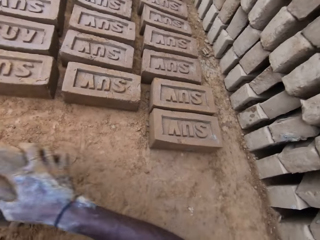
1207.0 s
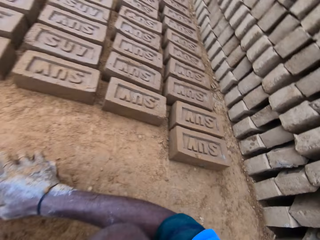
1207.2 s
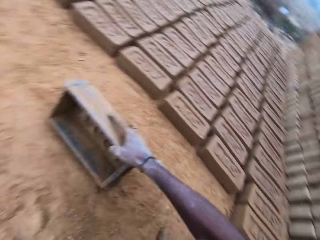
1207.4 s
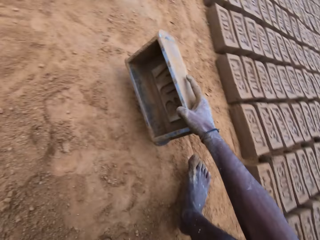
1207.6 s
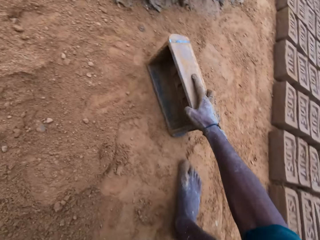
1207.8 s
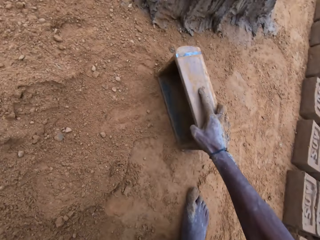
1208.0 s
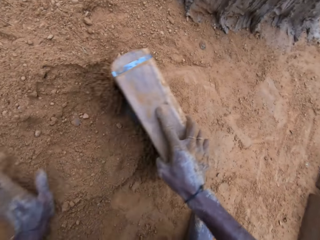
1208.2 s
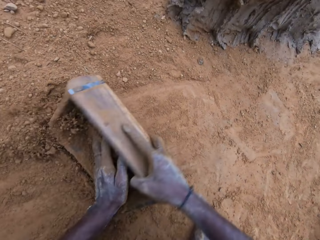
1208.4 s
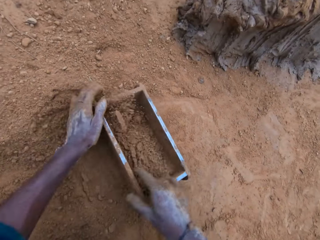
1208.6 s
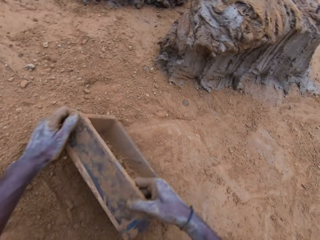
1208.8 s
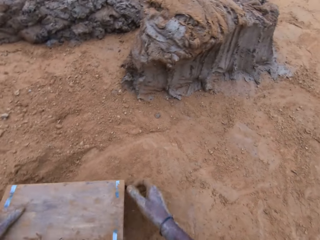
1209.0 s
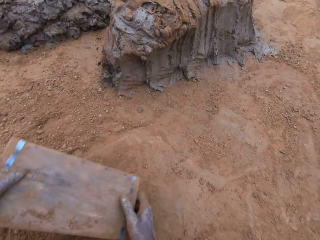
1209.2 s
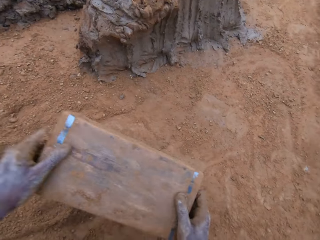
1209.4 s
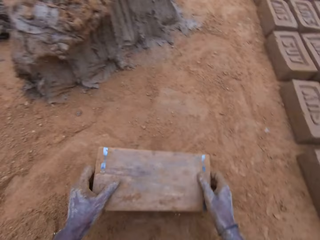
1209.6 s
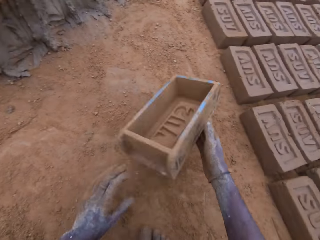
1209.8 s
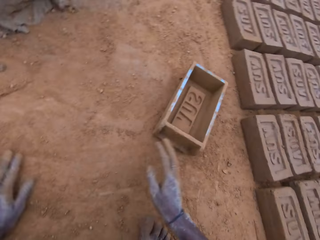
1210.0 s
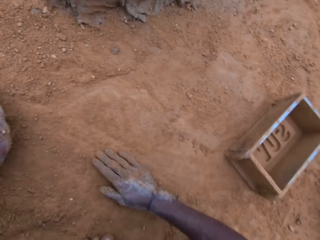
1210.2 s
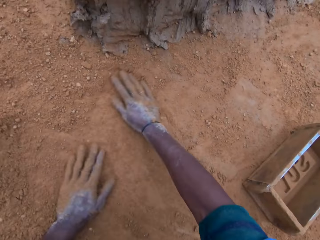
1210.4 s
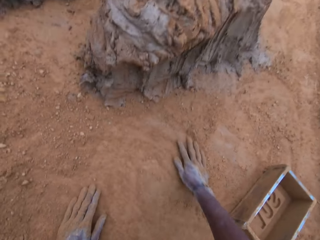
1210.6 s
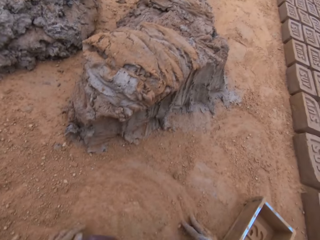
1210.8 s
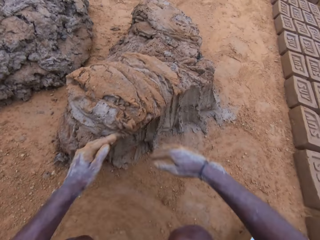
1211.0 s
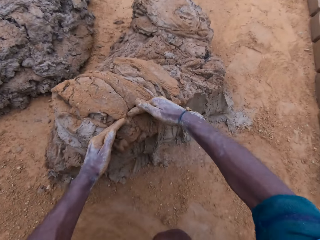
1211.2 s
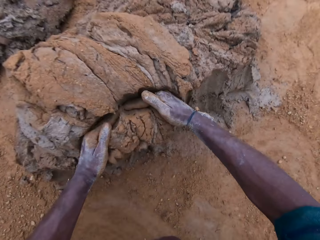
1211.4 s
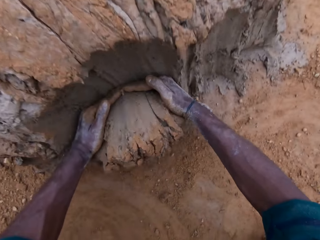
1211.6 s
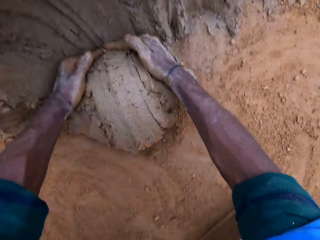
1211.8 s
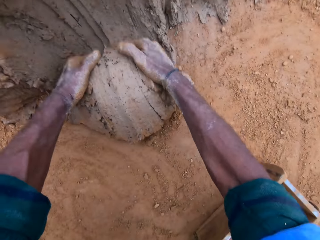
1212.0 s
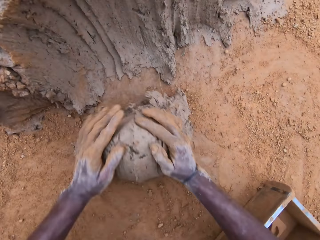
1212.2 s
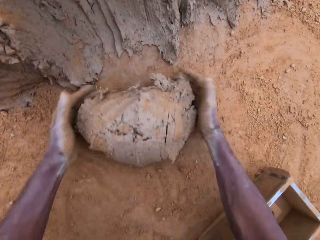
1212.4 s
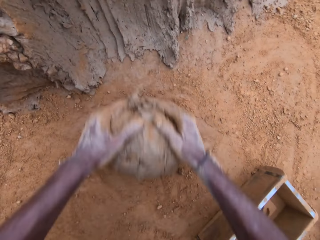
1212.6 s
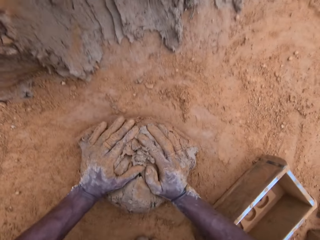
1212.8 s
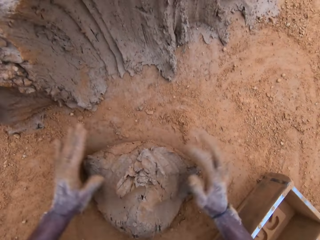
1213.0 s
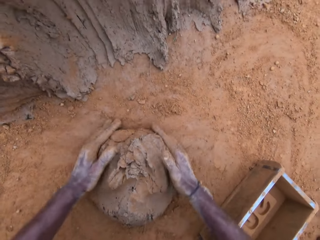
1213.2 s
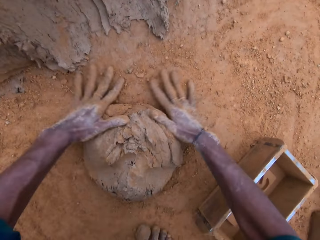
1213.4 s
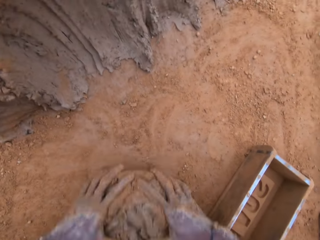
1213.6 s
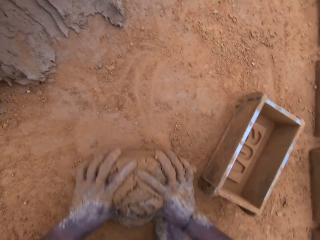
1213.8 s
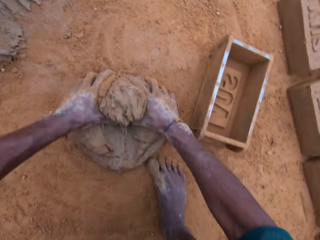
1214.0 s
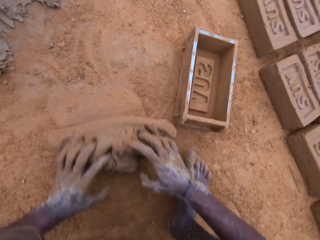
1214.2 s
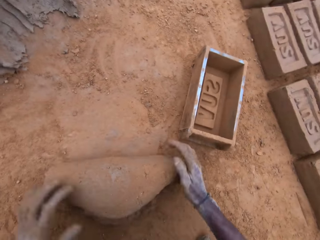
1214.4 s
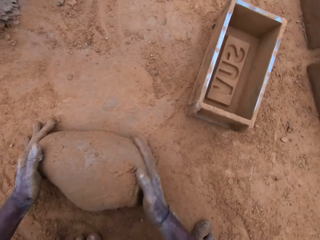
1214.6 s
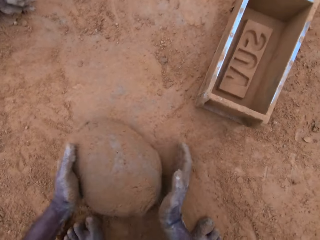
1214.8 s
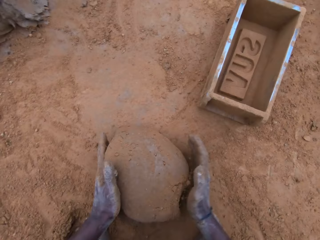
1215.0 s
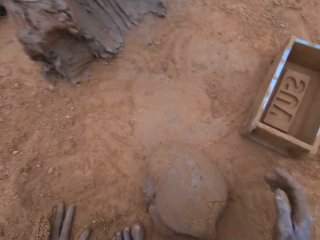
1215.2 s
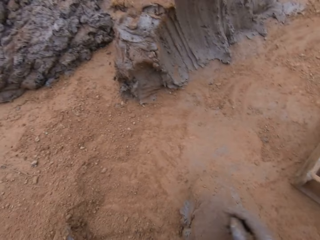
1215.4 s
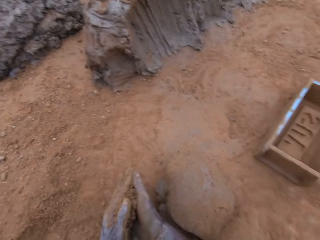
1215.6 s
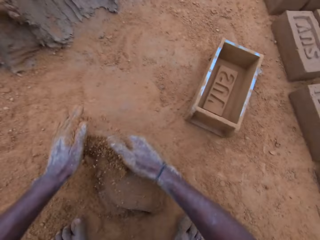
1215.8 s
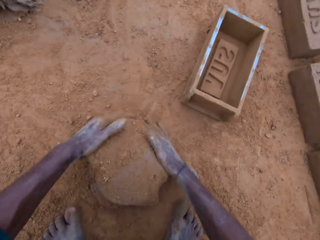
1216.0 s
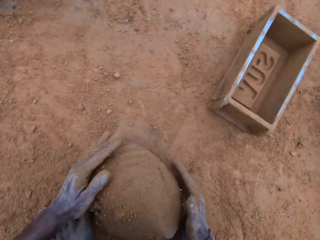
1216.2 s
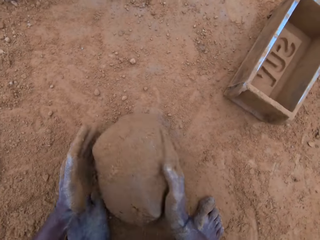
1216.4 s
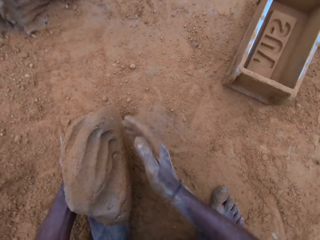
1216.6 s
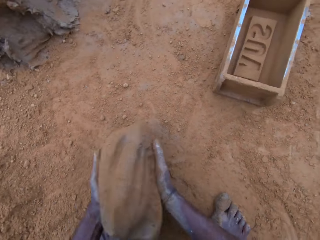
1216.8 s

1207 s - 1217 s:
The camera wearer puts a brick maker or mold block down. He holds the brick maker and puts the brick maker down. He puts the sand or soil into the mold block. He pours the soil from the brick maker, puts the brick maker down, and spreads the soil. He rubs his hand on the ground and cuts the mortar with his hand. He takes the clay and gives form to the clay. He mixes the mortar with the sand on the ground.

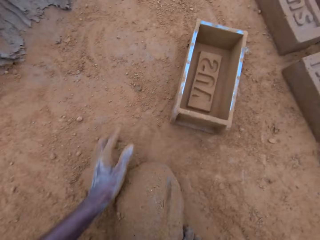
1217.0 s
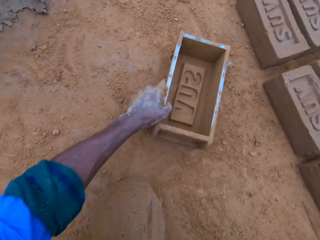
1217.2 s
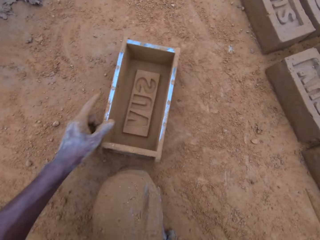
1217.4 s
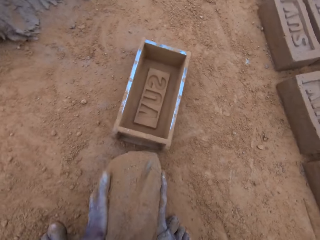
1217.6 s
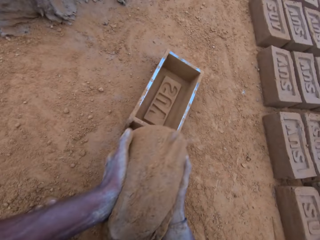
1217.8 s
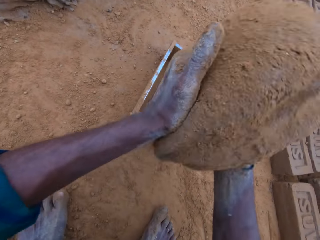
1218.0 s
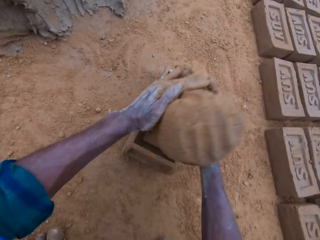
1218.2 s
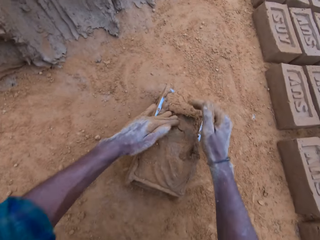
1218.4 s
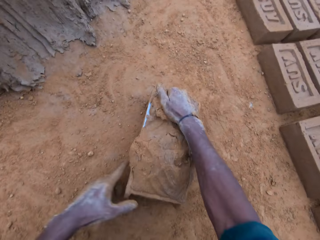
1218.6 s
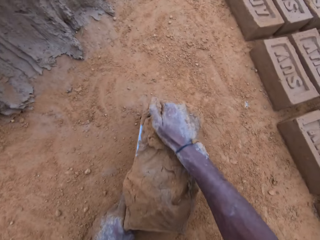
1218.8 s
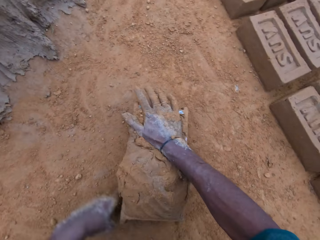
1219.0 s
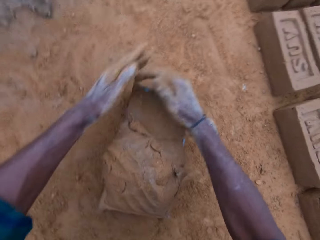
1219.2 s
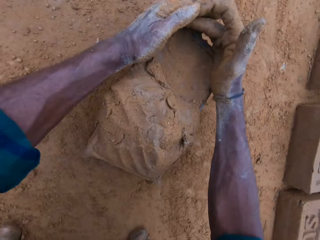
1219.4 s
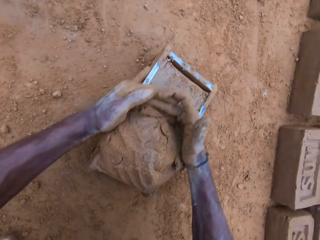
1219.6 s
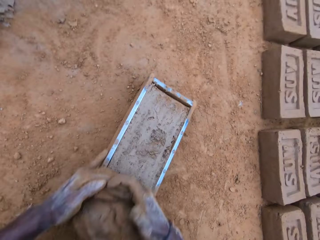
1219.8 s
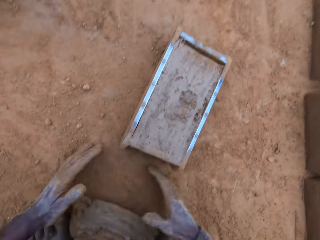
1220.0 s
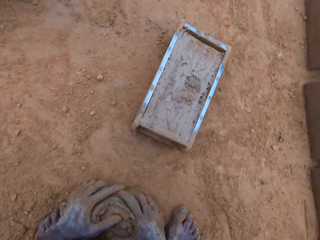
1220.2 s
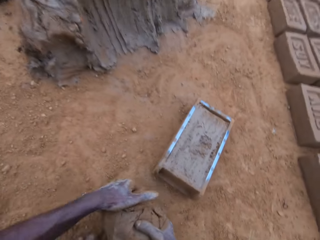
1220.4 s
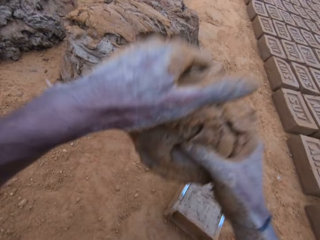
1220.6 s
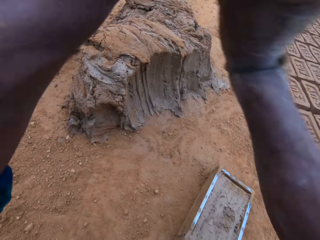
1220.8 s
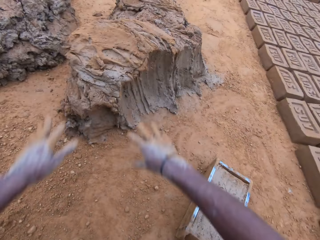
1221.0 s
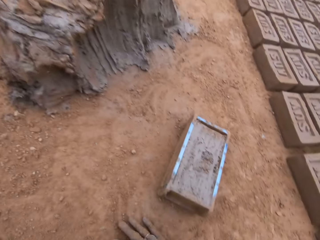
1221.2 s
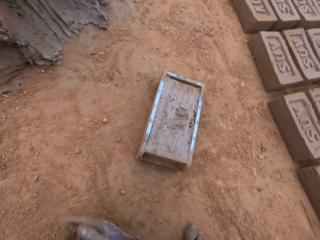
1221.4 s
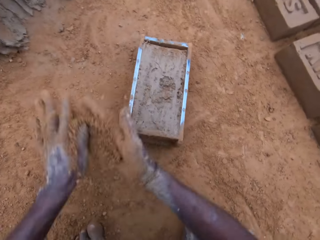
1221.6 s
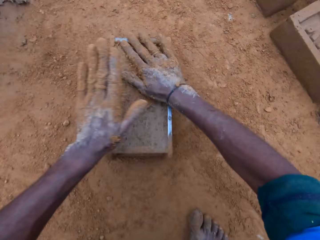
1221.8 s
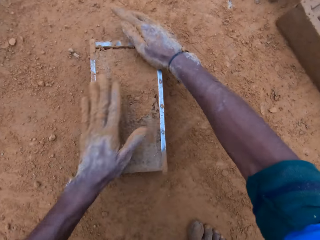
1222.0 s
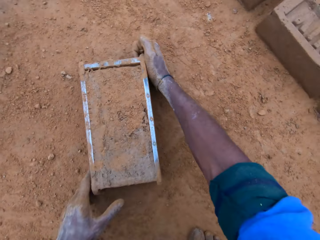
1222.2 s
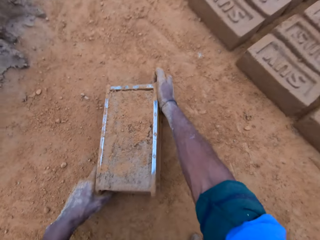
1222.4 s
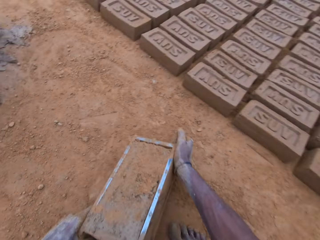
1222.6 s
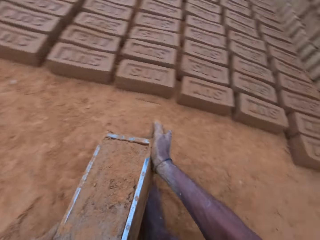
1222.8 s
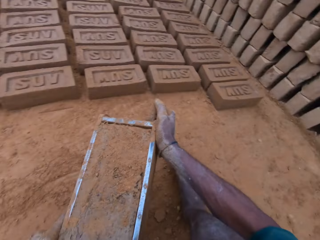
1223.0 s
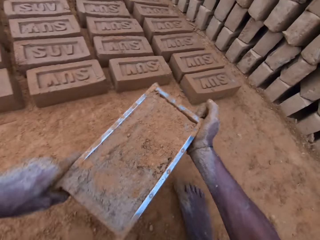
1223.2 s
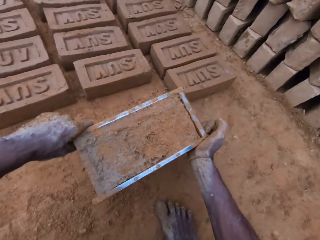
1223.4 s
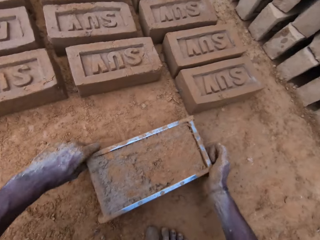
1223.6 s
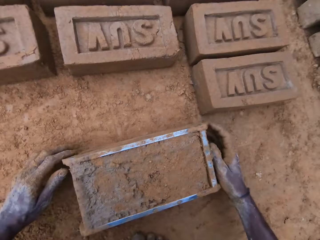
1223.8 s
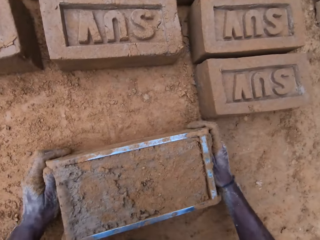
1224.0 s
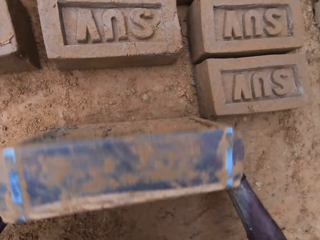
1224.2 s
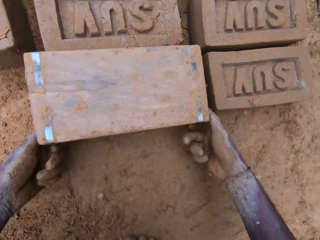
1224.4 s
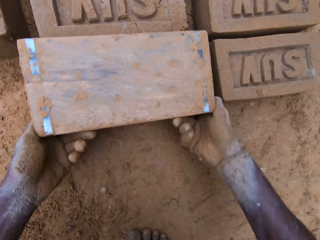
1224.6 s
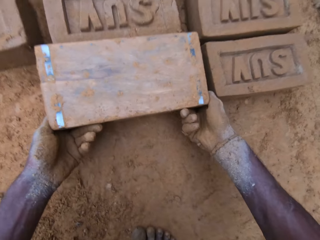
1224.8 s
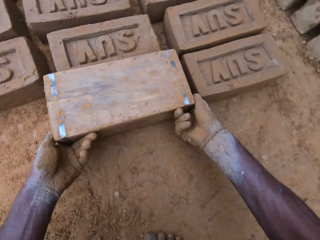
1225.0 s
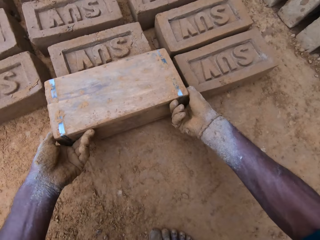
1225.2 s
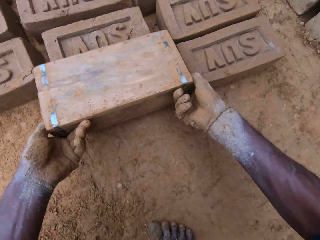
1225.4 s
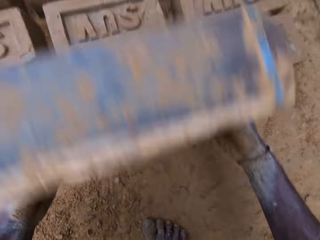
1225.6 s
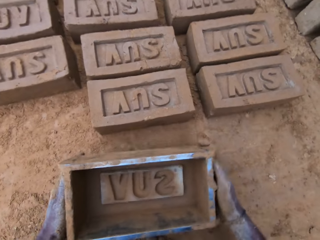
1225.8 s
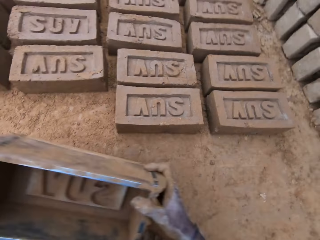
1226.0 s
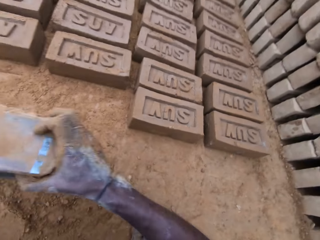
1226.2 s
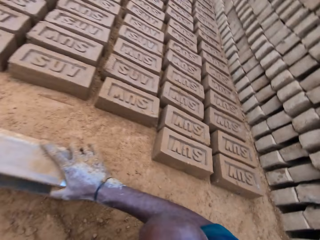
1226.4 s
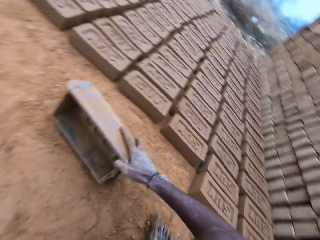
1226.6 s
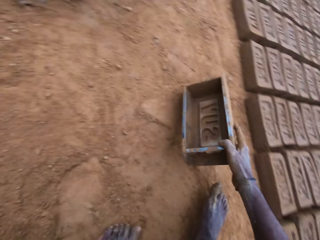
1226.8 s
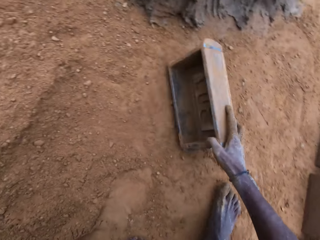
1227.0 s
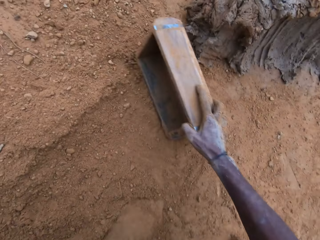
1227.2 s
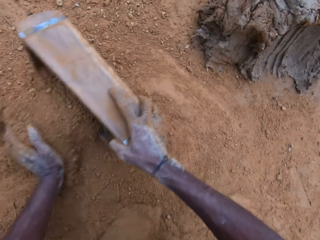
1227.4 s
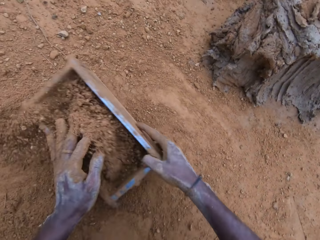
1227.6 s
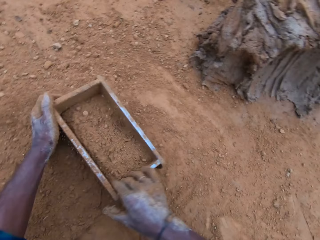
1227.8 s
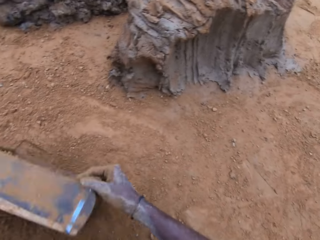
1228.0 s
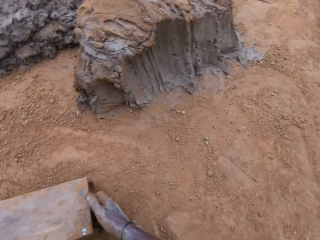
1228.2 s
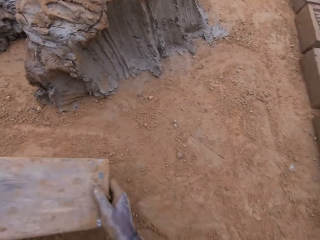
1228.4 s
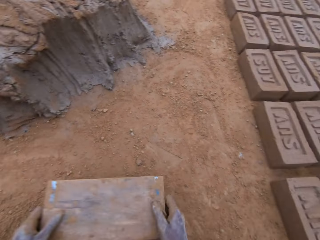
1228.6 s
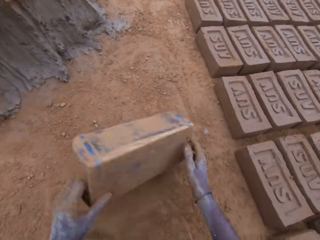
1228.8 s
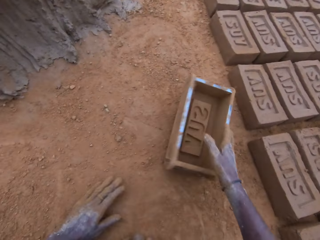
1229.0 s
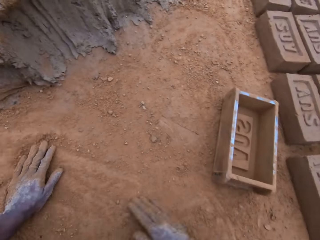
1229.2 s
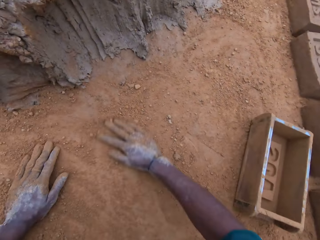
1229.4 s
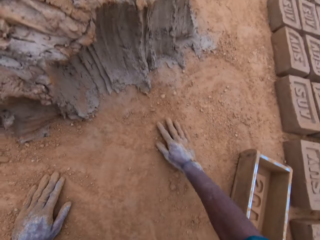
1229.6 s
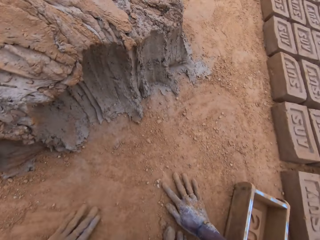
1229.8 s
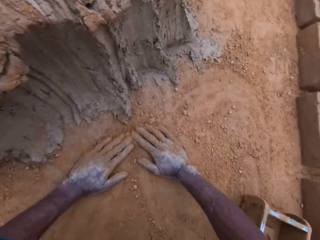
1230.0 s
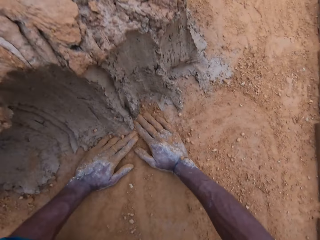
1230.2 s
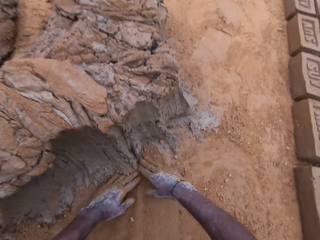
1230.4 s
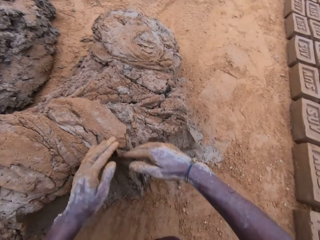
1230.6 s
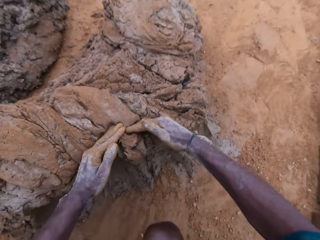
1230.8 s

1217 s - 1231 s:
The camera wearer touches a mold block or brick maker. He picks up the brick maker. He puts the mortar or clay into the block mold. He shakes the brick maker. He cuts the mortar with his hand. He holds the clay. He throws the cut out mortar with the rest. He applies soil in the hands. He puts the sand into the mold block. He touches the soil. He carries the block mold. He puts the brick maker down, turns the brick maker, removes the clay from the brick maker, holds the brick maker, and puts the brick maker down. He puts the sand into the mold block. He pours the soil from the brick maker and spreads the soil. He rubs his hand on the ground.
